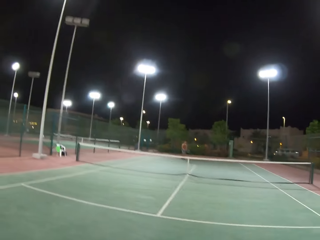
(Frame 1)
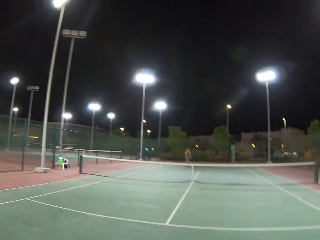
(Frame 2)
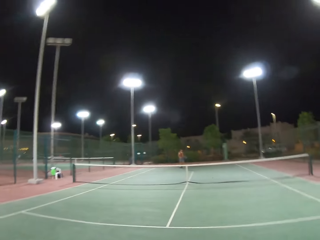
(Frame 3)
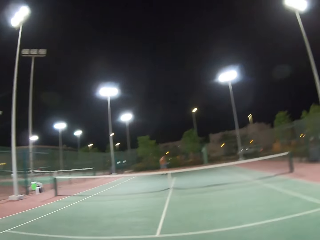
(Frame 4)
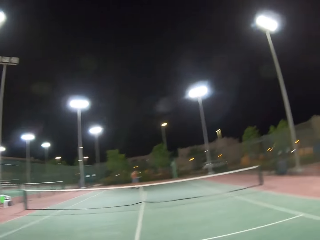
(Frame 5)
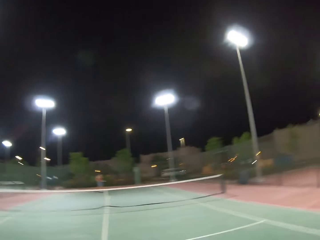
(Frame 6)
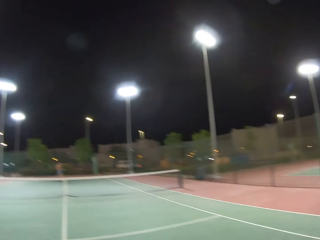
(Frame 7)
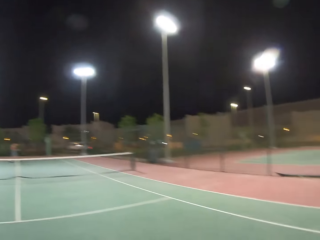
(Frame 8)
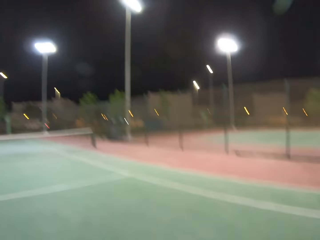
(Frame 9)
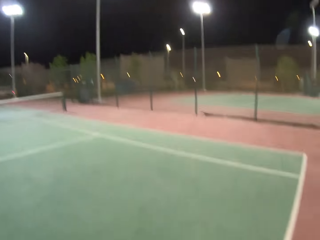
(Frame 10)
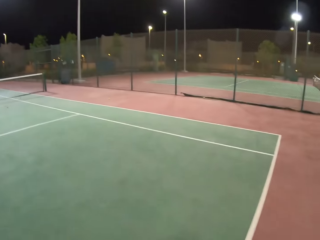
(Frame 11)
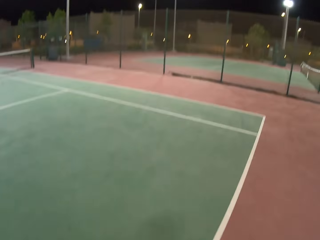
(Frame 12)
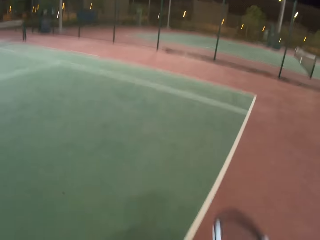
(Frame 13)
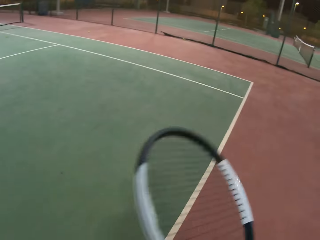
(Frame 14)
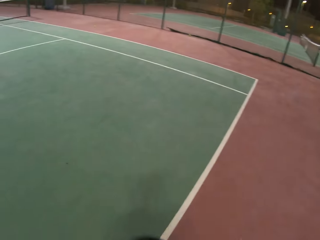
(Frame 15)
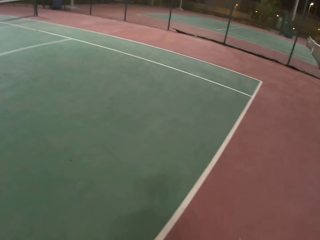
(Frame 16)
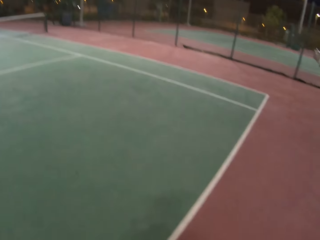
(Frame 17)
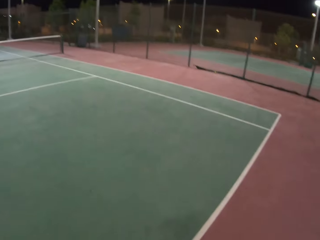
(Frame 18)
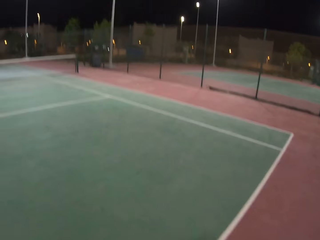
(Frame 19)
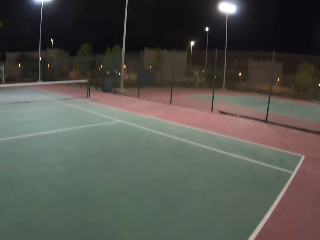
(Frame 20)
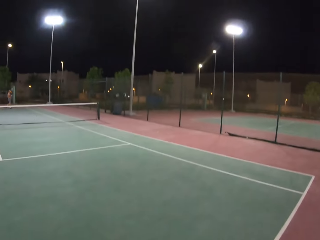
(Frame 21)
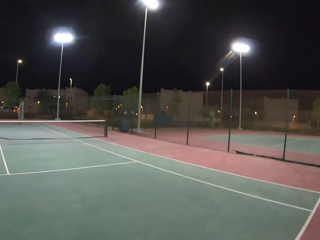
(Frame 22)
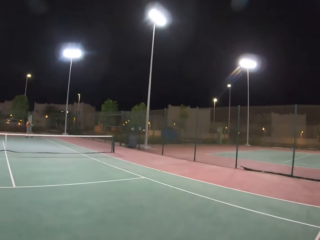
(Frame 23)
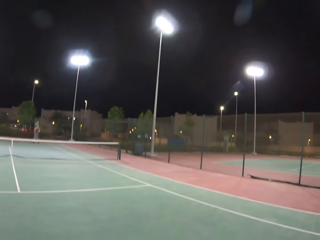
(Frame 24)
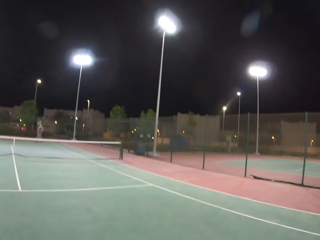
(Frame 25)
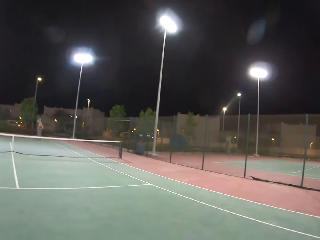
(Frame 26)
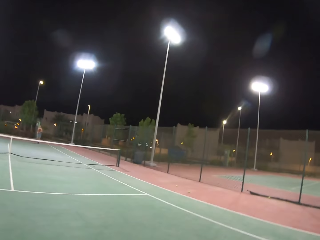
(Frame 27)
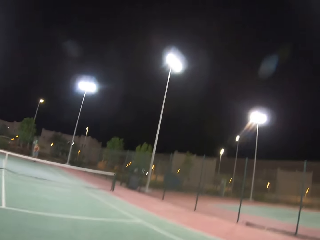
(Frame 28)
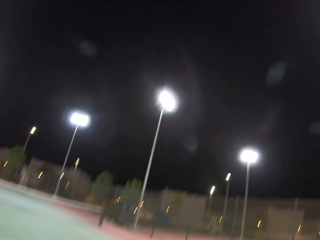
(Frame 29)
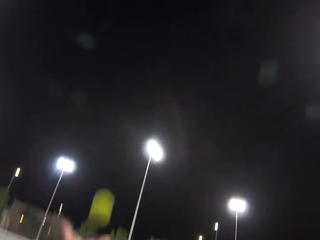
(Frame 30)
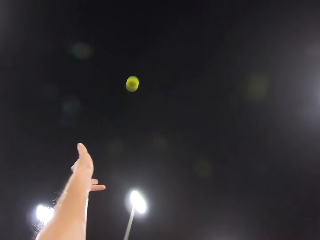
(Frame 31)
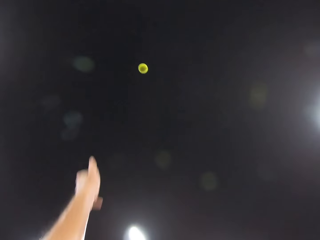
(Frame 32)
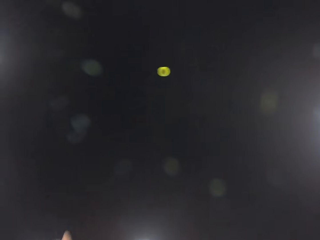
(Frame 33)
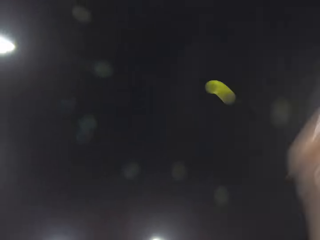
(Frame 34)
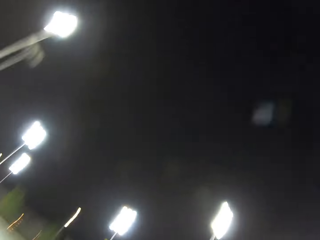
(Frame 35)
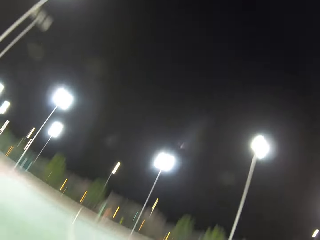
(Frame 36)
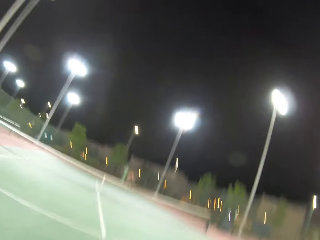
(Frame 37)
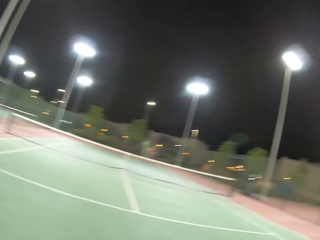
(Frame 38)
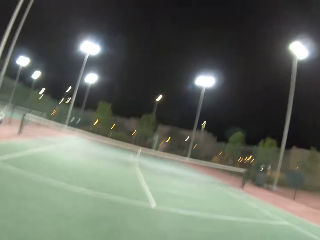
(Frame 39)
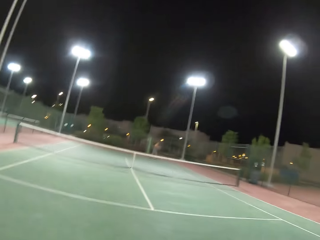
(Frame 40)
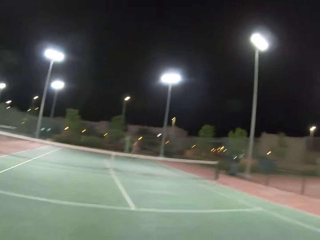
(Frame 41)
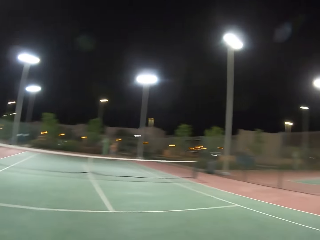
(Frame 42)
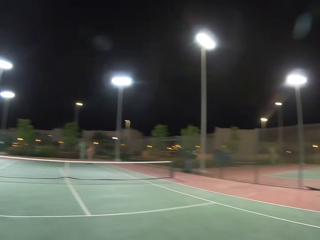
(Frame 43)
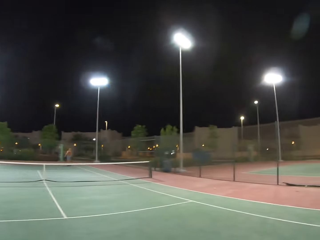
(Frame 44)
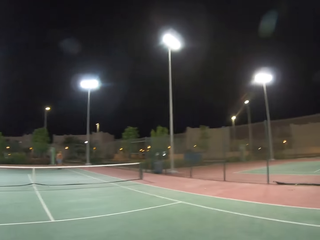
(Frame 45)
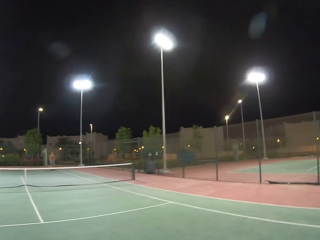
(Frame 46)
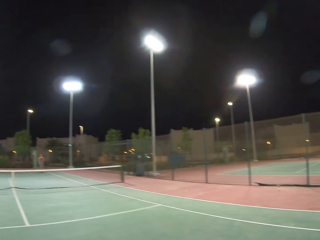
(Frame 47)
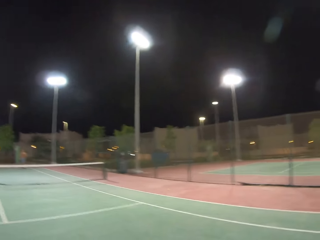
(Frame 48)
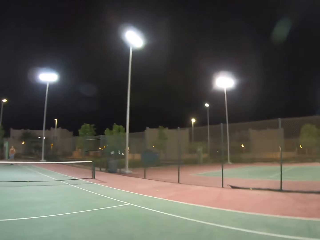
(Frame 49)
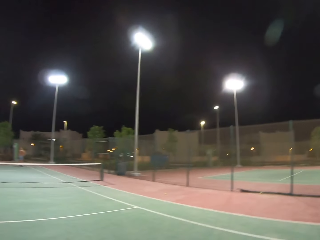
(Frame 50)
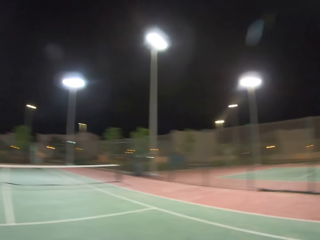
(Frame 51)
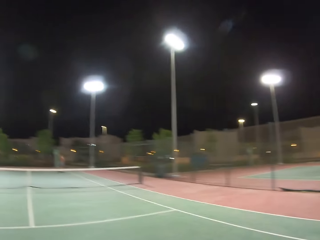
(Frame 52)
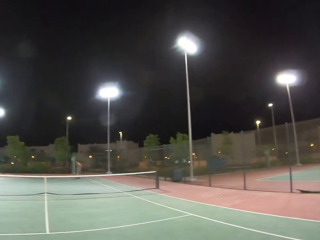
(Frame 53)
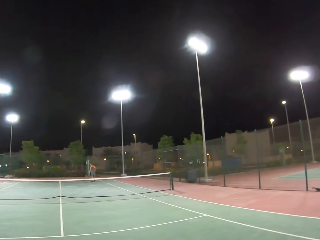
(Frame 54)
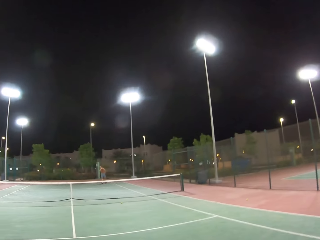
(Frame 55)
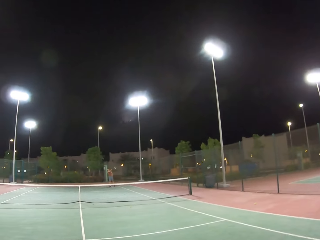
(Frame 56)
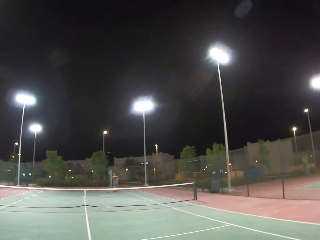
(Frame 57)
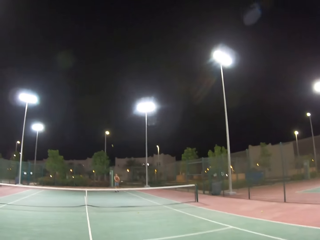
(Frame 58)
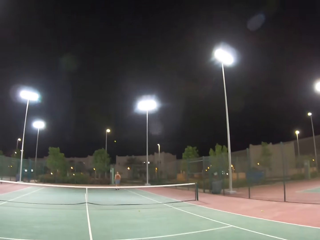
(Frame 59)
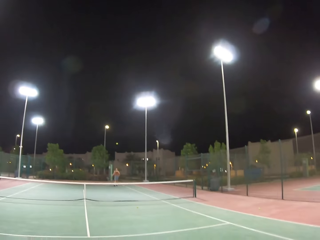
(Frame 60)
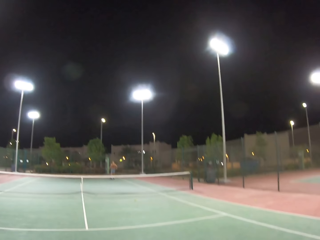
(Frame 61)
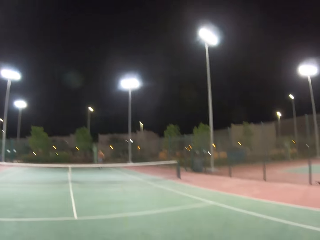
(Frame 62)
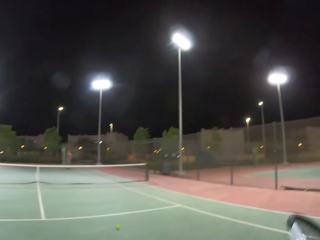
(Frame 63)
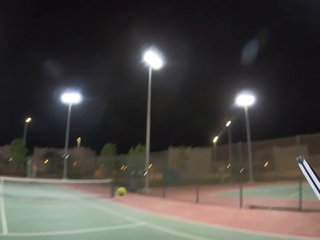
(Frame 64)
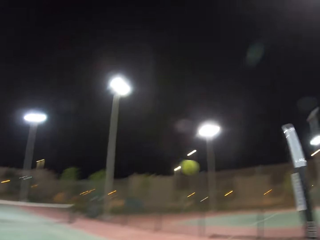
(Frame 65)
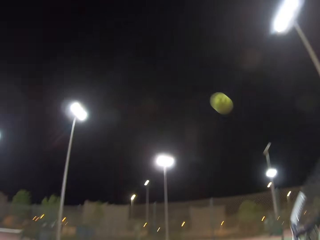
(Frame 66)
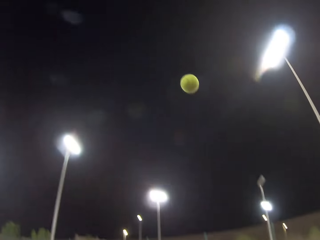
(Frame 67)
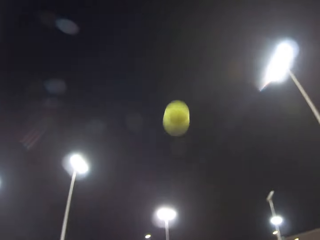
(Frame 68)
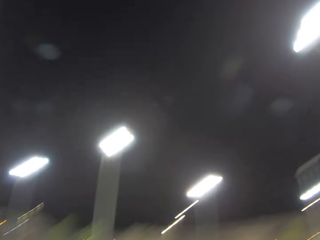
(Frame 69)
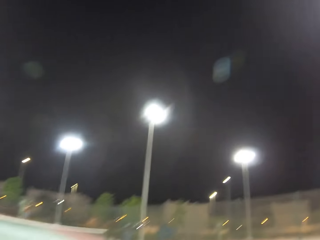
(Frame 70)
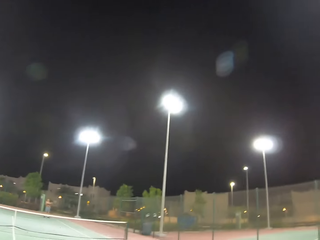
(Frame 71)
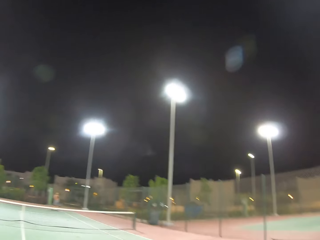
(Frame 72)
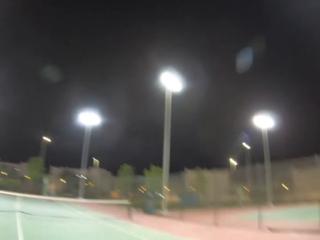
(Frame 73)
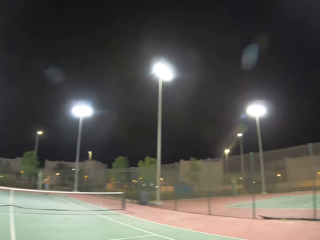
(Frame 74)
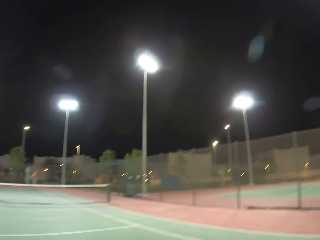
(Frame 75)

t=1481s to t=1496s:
The camera wearer hits a ball with a racket. A man hits the ball with a racket.

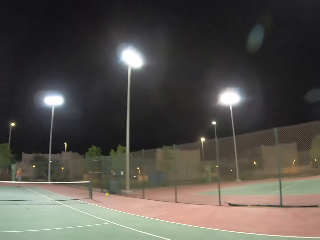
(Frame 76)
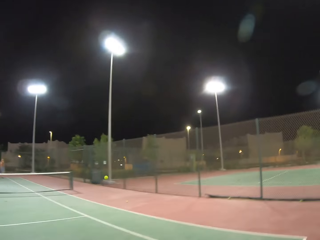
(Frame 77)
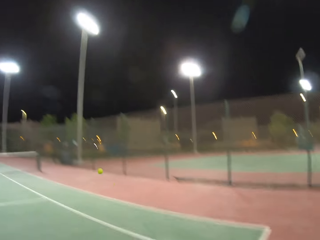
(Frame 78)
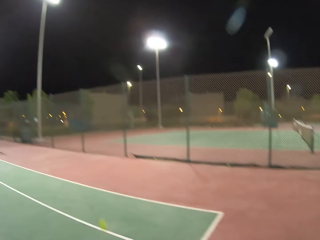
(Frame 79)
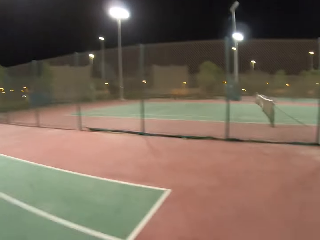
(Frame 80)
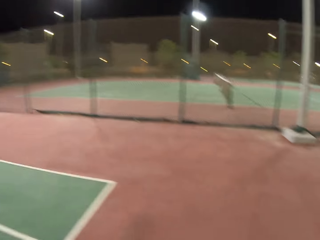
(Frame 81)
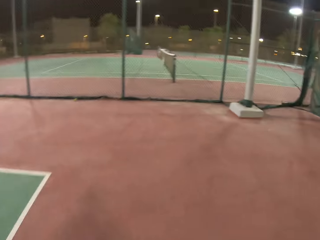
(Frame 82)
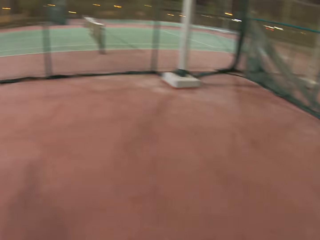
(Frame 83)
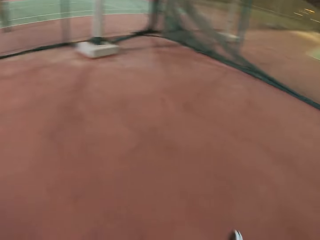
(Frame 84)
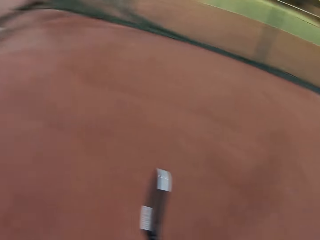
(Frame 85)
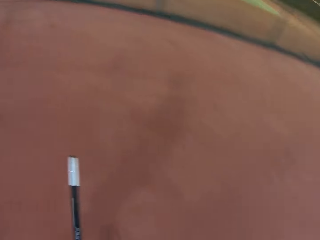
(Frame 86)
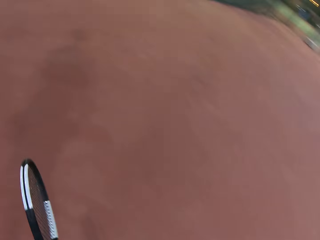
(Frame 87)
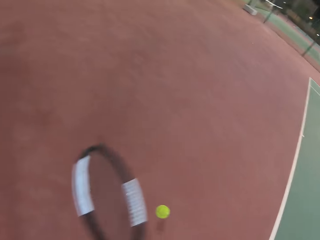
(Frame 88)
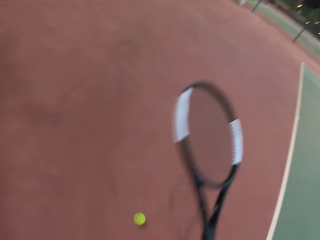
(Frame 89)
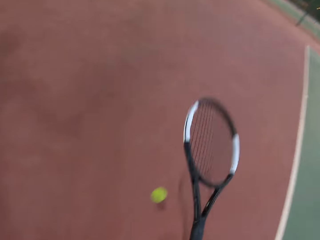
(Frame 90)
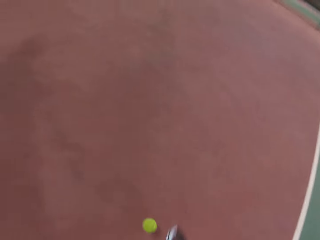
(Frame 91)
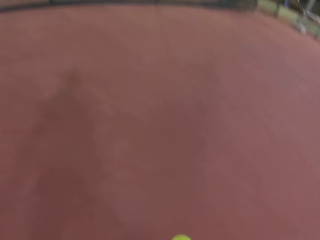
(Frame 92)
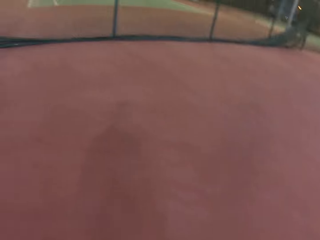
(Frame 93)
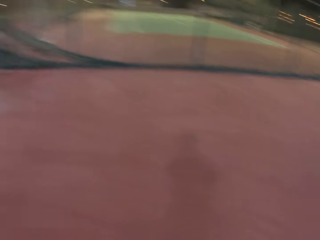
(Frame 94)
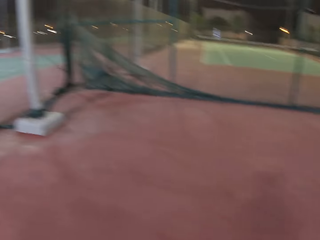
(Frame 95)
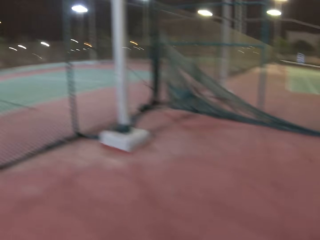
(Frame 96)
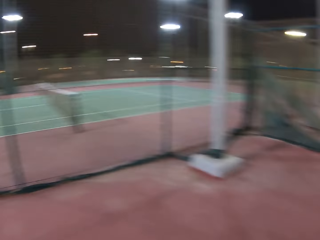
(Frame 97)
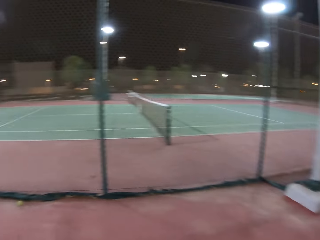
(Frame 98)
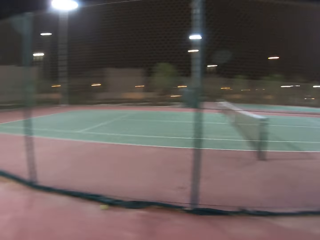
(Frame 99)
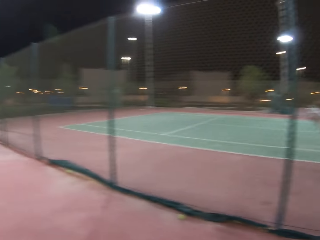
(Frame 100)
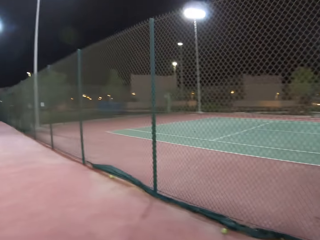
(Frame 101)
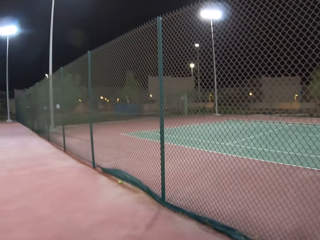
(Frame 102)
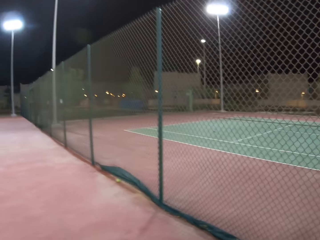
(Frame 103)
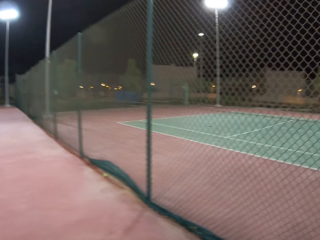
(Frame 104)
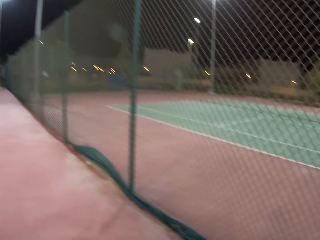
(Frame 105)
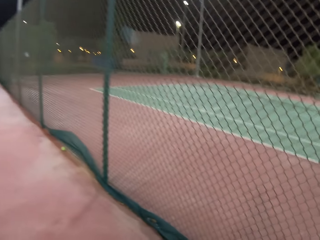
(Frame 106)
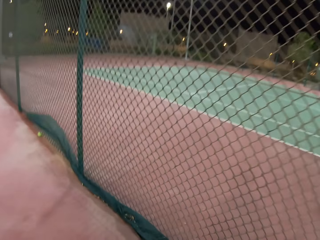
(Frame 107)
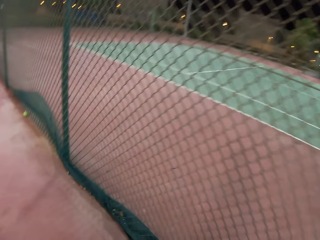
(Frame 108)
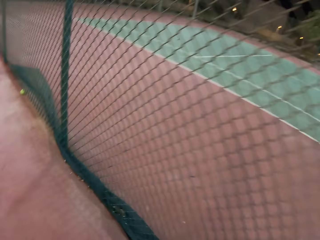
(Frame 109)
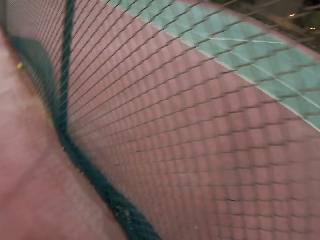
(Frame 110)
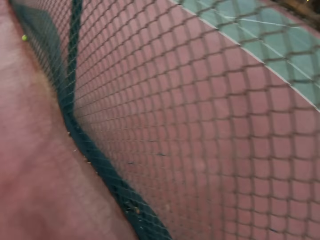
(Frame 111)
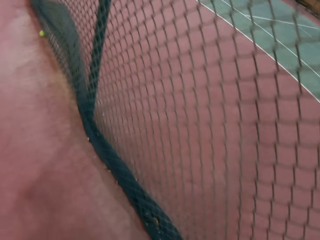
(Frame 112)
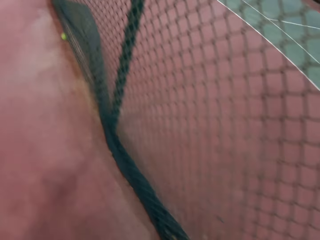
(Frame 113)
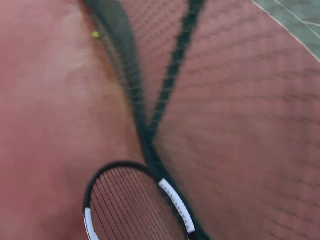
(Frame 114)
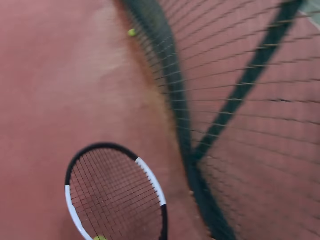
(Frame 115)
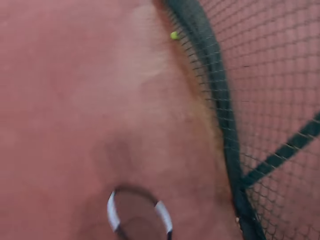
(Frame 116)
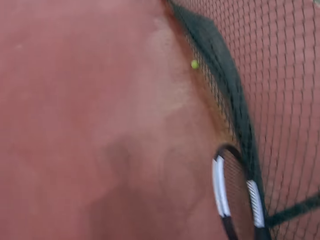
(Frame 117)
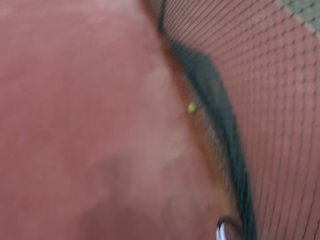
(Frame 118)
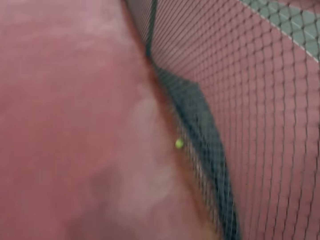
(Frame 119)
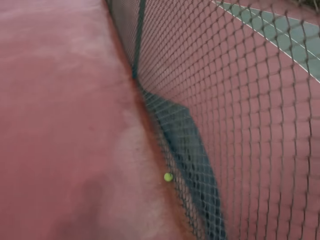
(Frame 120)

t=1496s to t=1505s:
The camera wearer dribbles a tennis ball. They walk around the tennis court.
